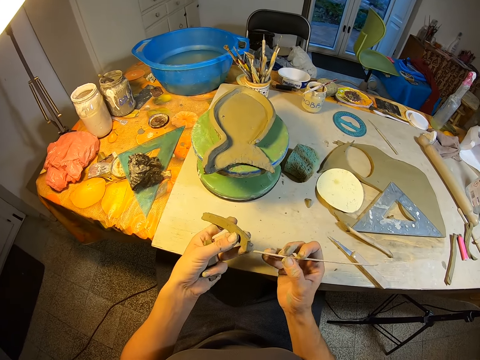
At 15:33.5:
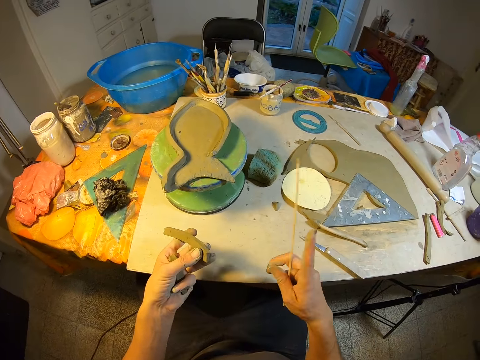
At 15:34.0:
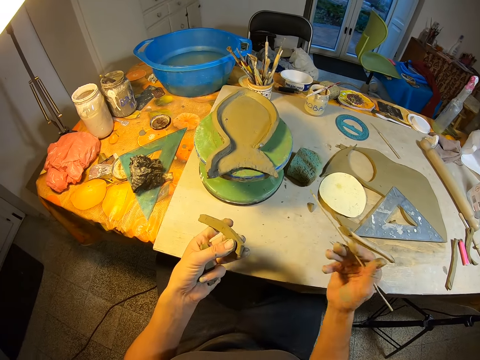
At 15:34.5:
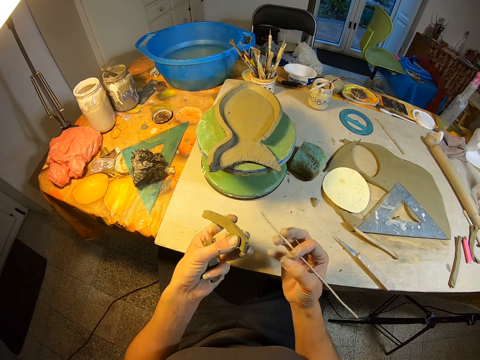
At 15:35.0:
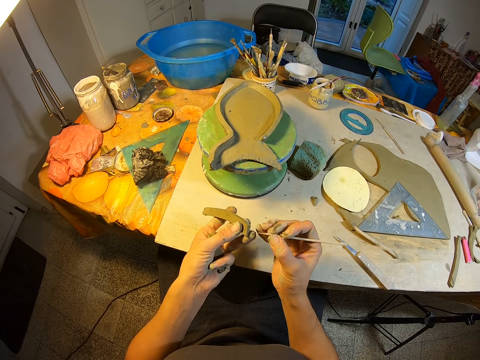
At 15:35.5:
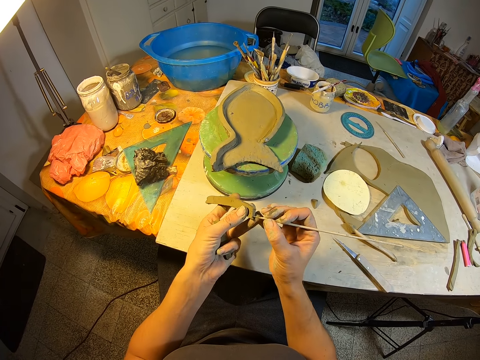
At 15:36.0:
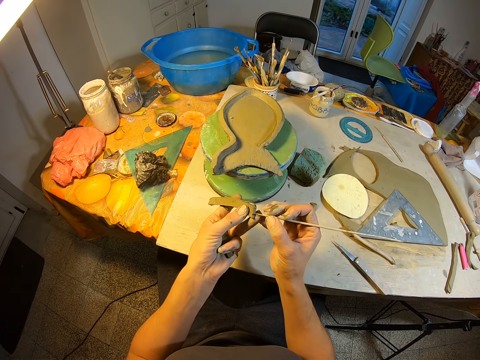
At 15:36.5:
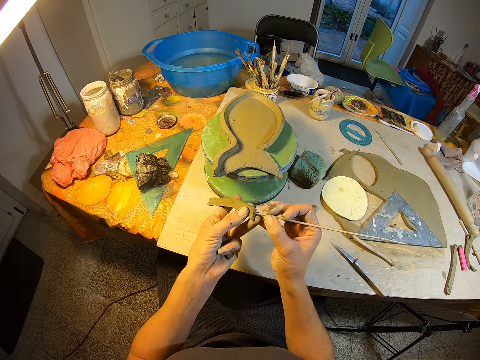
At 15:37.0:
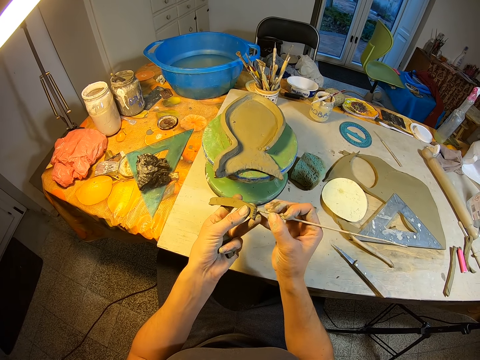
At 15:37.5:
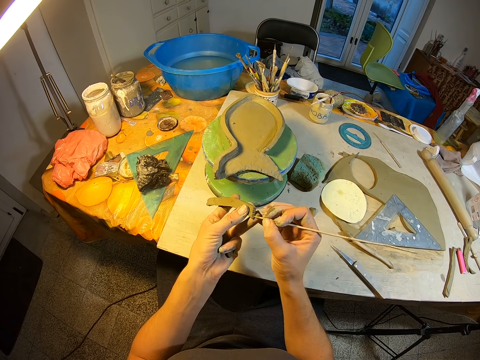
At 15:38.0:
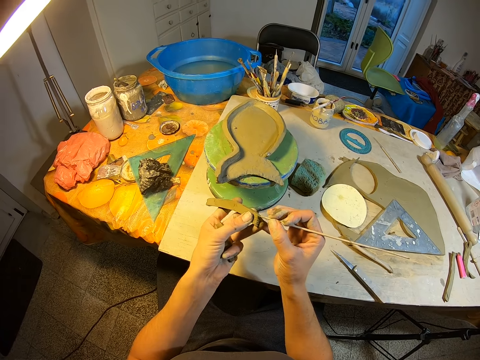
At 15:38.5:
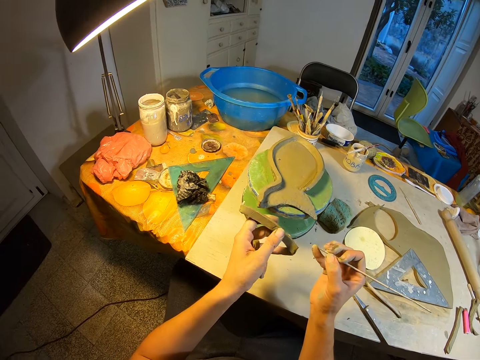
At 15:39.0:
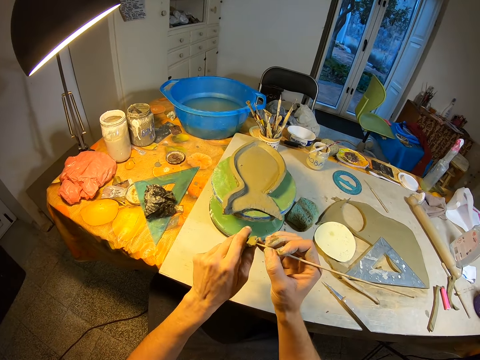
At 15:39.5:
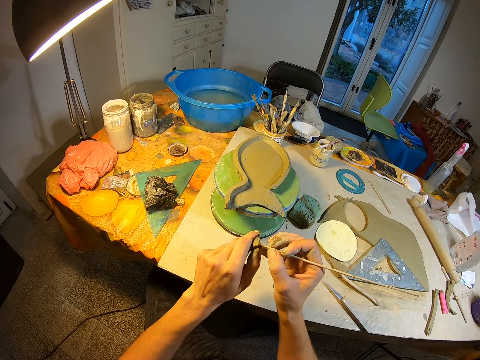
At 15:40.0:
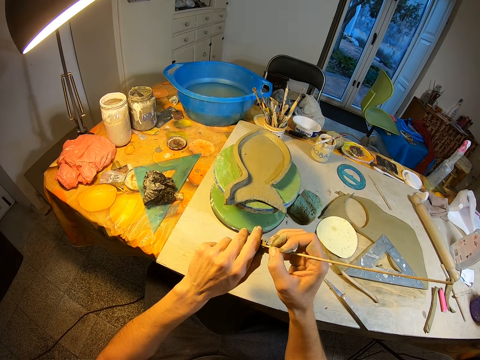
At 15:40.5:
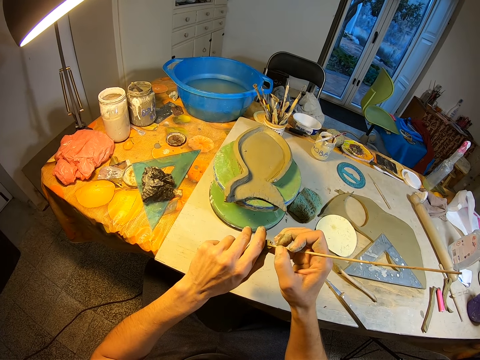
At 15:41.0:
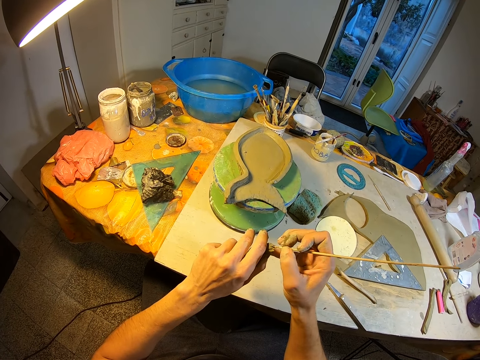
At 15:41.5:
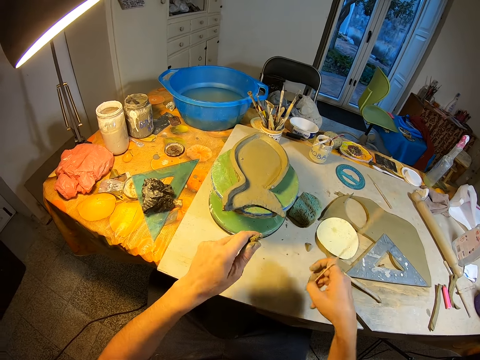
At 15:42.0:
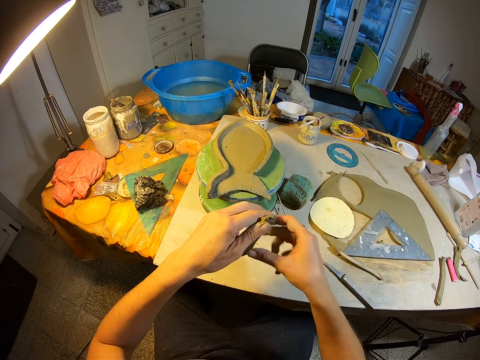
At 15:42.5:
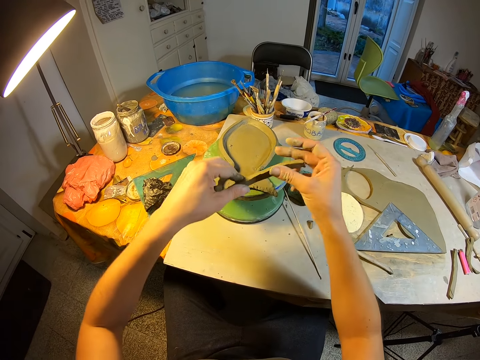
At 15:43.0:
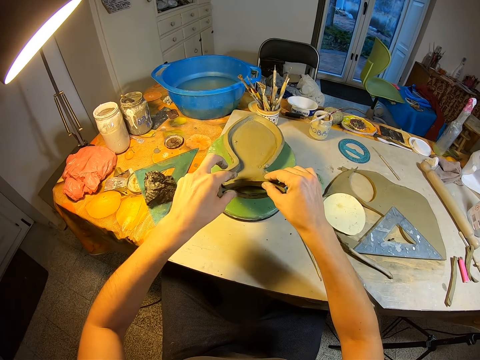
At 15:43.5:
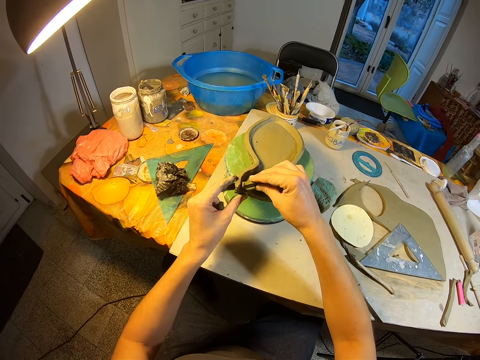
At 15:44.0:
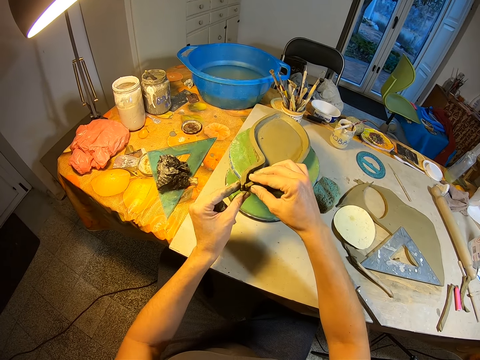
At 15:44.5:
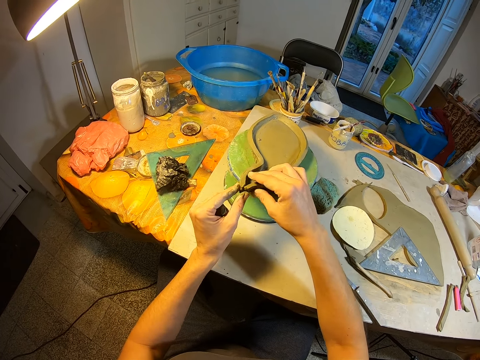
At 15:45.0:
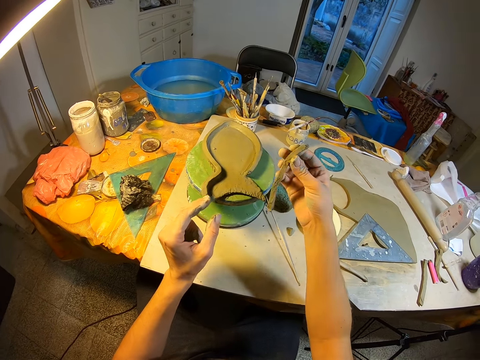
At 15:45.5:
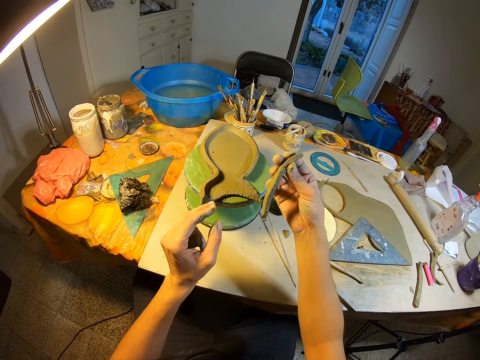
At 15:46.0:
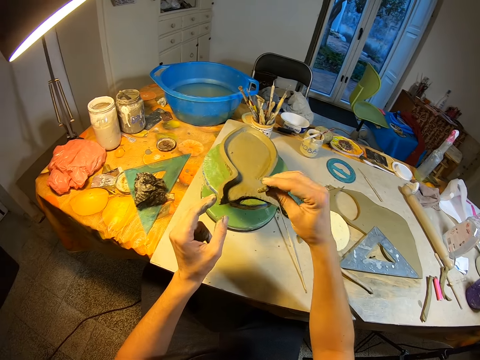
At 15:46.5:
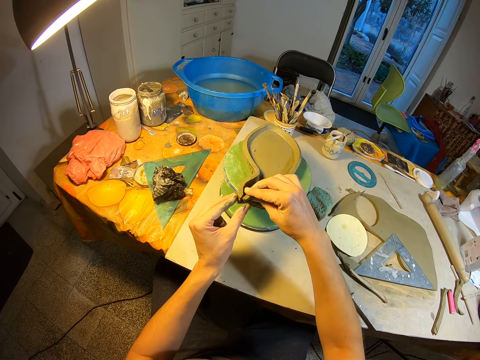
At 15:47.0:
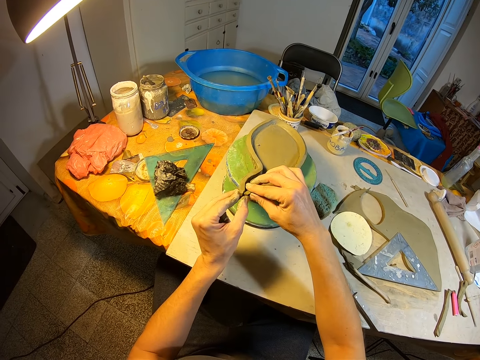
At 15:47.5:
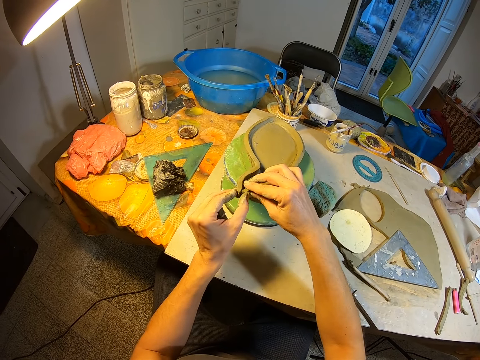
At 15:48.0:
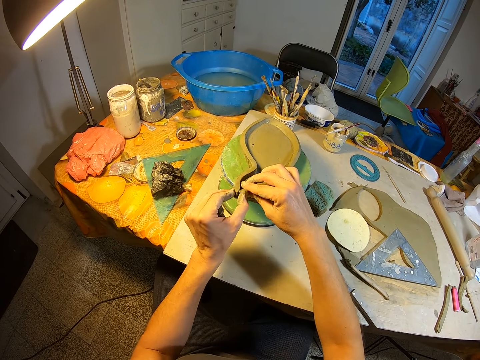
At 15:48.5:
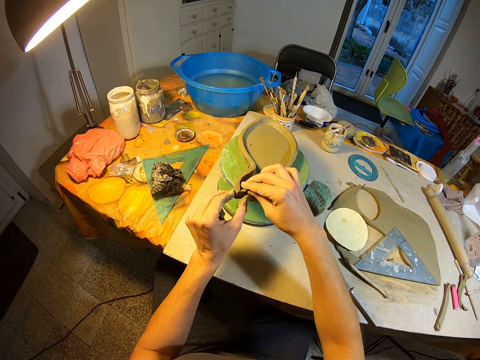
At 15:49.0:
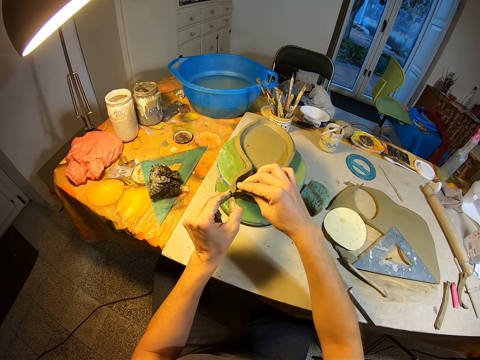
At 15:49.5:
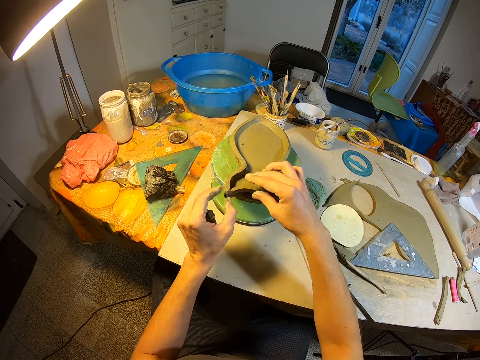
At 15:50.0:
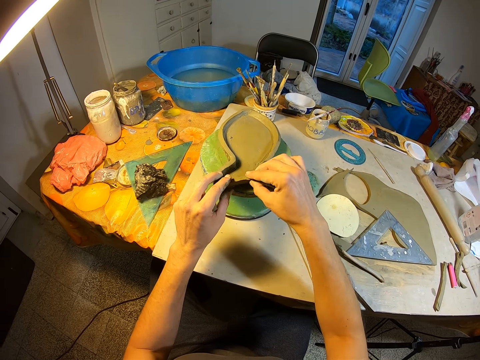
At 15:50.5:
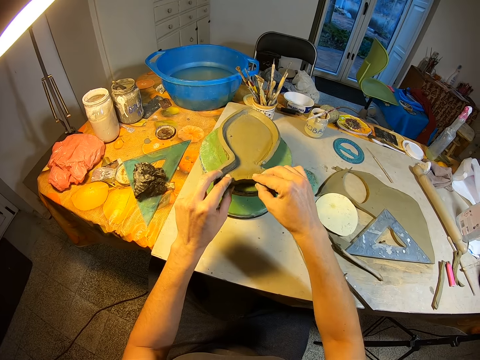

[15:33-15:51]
The camera wearer turns the clay stick shaper with her right hand. She shapes the piece of clay mold with the clay stick shaper with her right hand. She marks the piece of mold with the stick. She turns the piece of clay mold with her left hand. She shapes the piece of clay mold with the clay stick shaper with her right hand. She places the clay stick shaper on the table with her right hand. She holds the piece of clay mold with both hands. She places the piece of clay mold on the clay on the pottery wheel with both hands. She shapes the piece of clay mold to the clay mold with both hands. She picks up the piece of clay mold with her right hand. She shapes the piece of clay mold to the clay mold with both hands.

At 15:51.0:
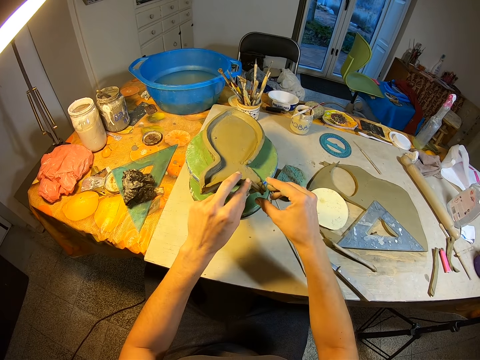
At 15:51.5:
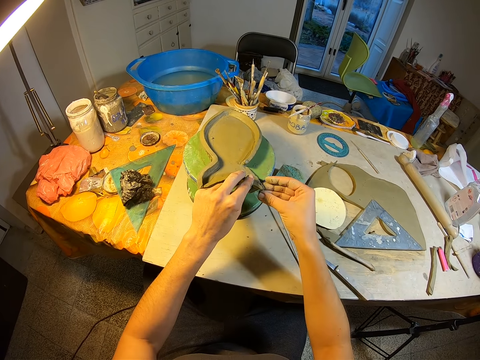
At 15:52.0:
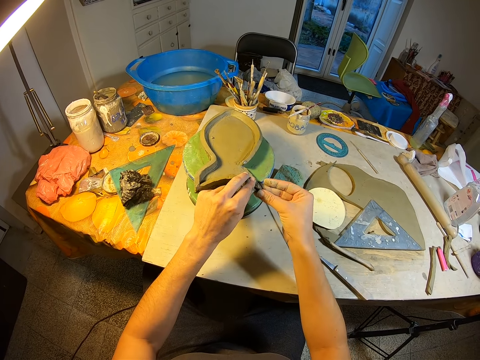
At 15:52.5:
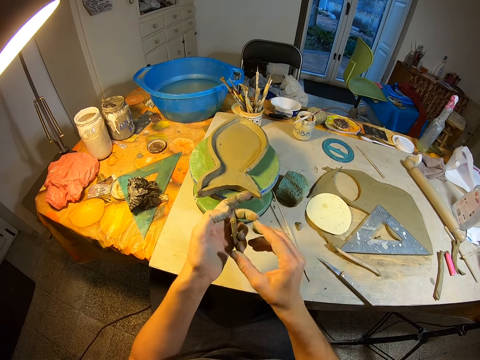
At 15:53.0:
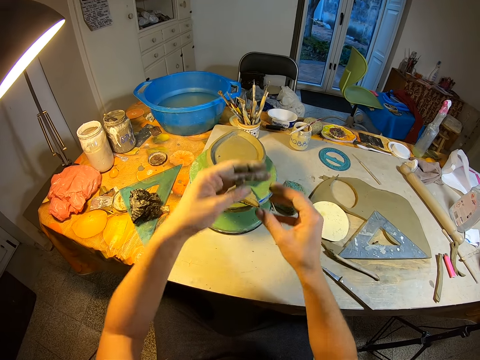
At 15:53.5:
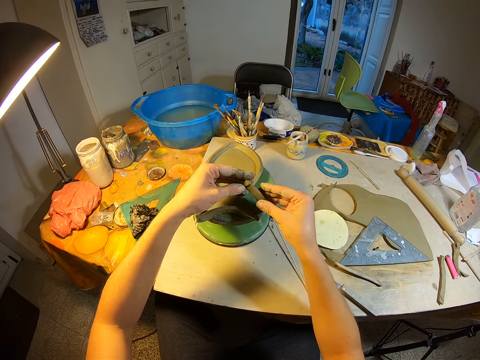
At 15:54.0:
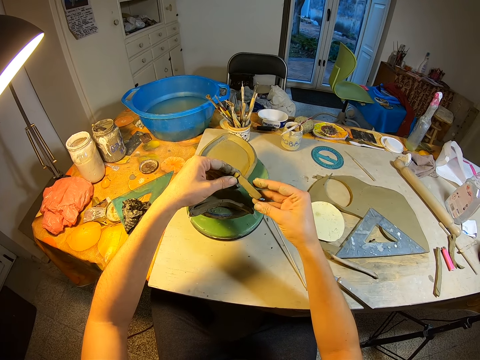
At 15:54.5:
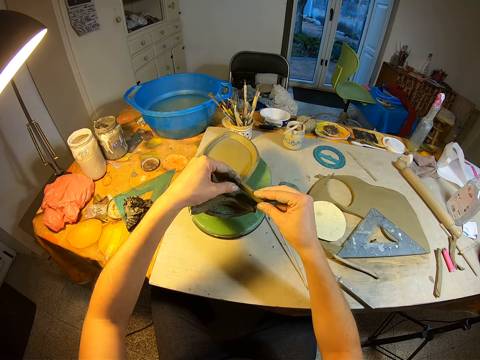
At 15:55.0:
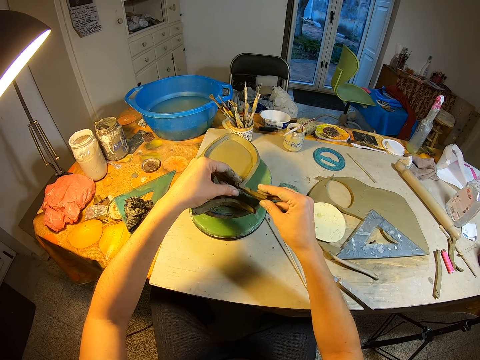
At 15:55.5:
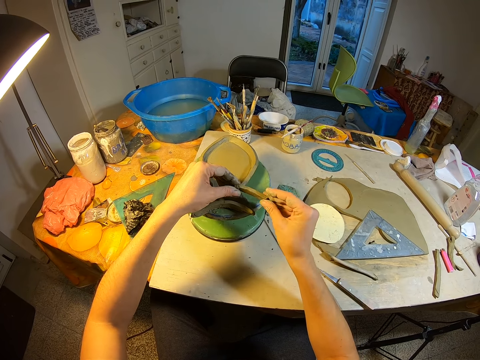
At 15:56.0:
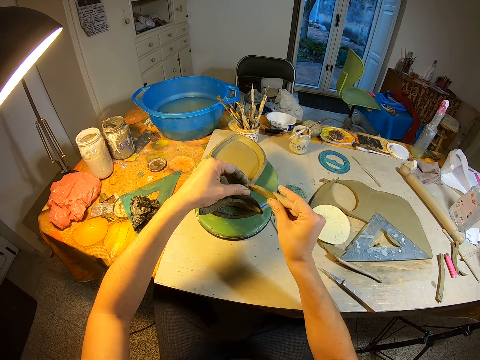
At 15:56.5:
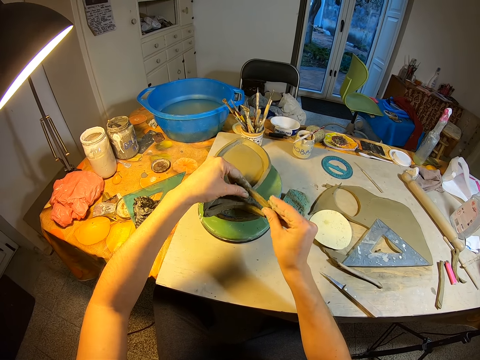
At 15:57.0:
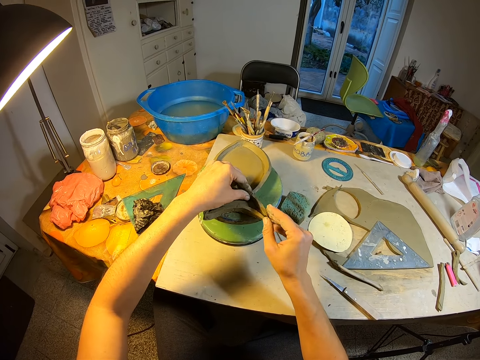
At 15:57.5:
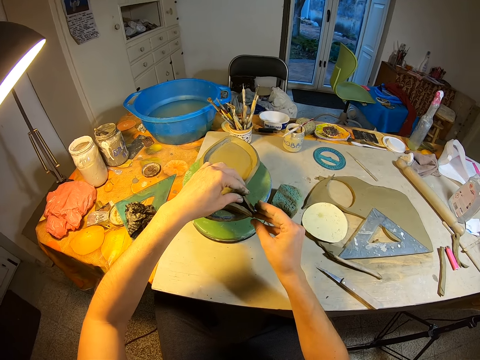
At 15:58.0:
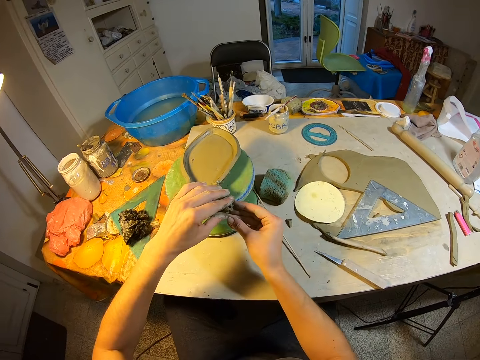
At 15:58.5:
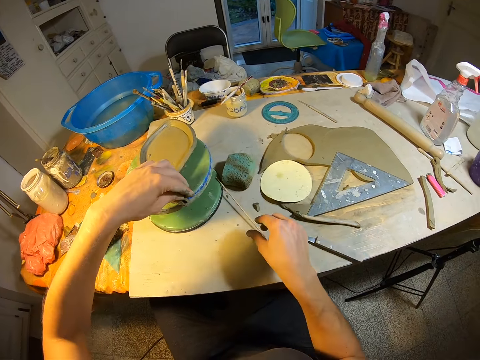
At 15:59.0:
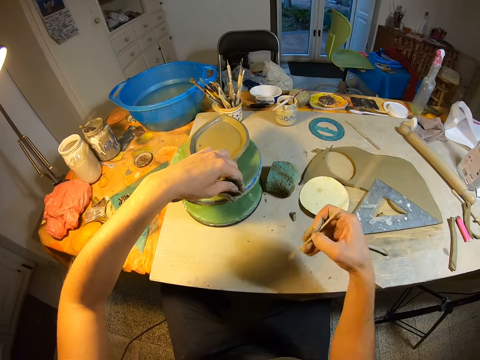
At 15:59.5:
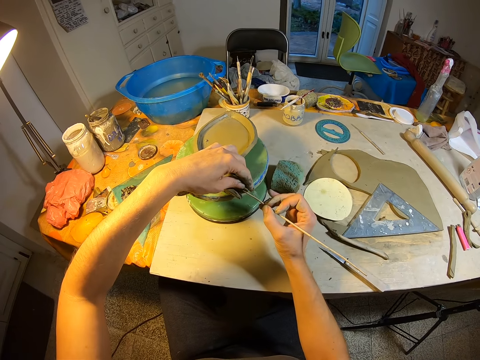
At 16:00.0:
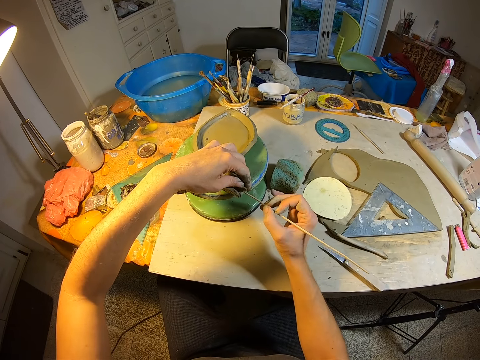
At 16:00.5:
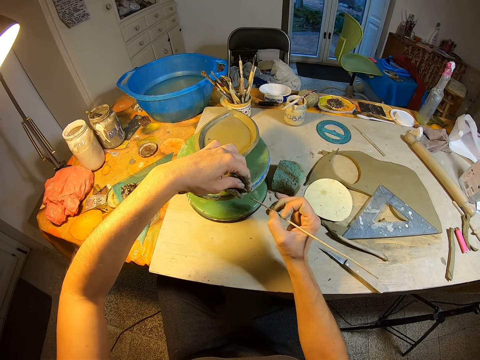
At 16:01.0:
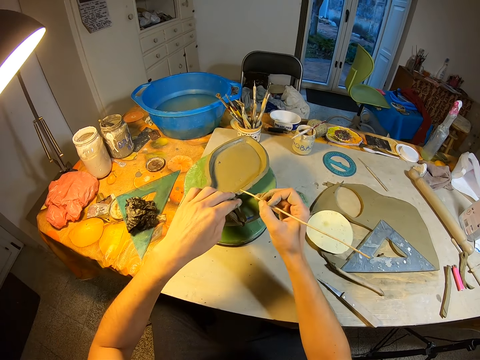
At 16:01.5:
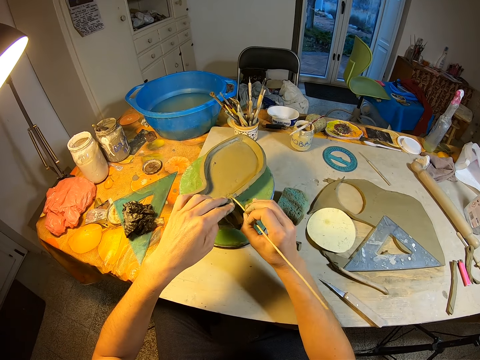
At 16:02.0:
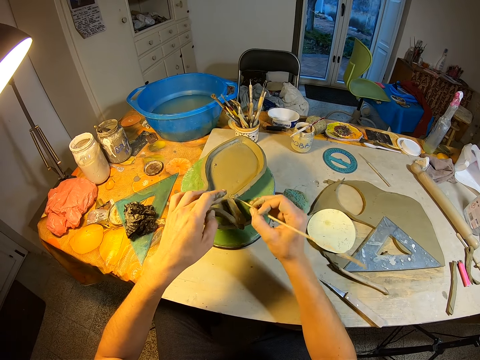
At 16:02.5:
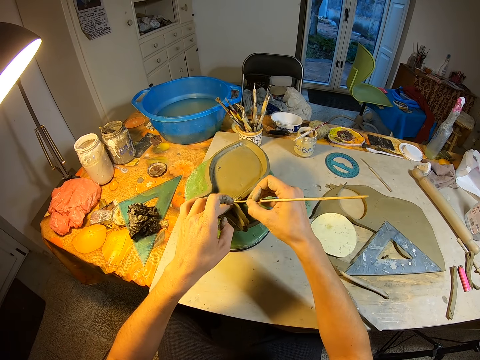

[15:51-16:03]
The camera wearer places the piece of clay mold on the clay mold with both hands. She holds the pieces of clay mold with her left hand. She picks up the clay stick shaper on the table with her right hand. She shapes the pieces of clay mold with the clay stick shaper with her right hand. She marks the mold with the stick.
